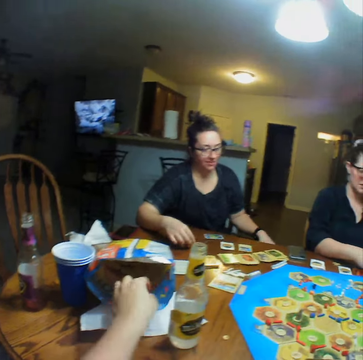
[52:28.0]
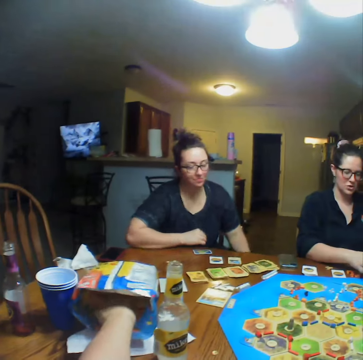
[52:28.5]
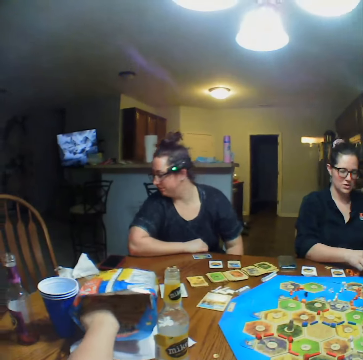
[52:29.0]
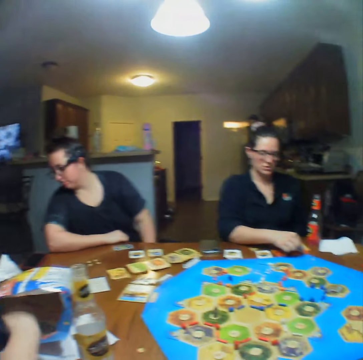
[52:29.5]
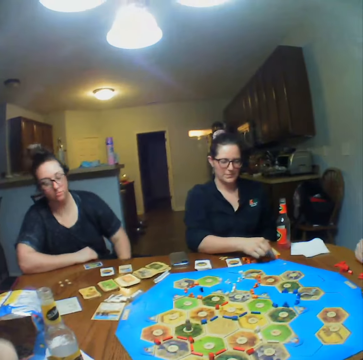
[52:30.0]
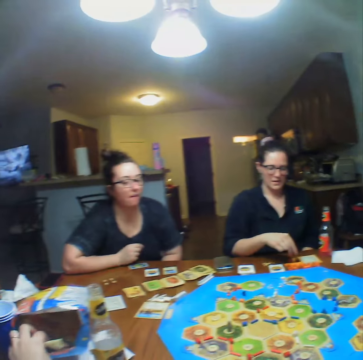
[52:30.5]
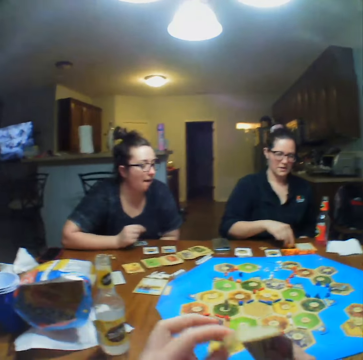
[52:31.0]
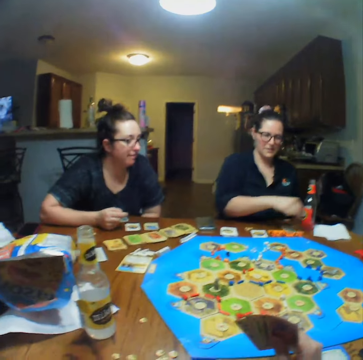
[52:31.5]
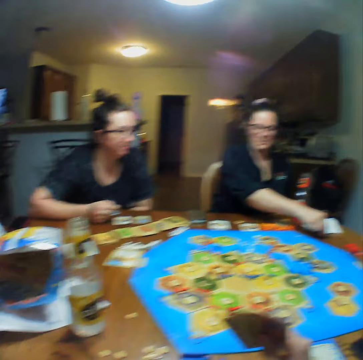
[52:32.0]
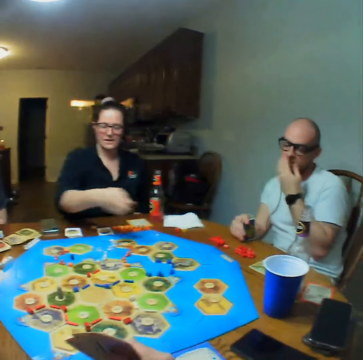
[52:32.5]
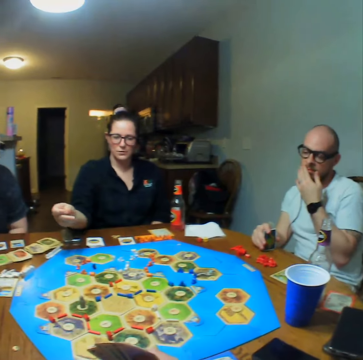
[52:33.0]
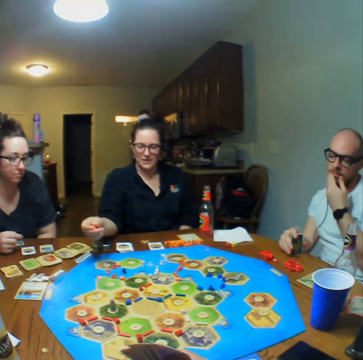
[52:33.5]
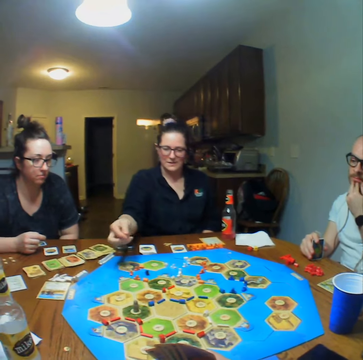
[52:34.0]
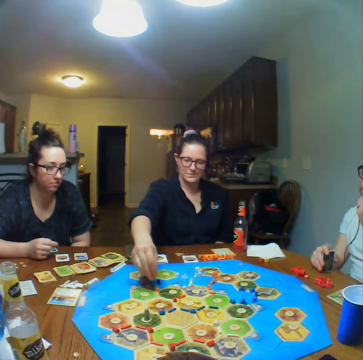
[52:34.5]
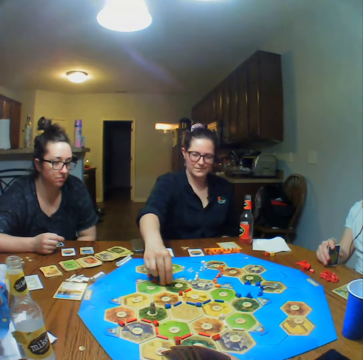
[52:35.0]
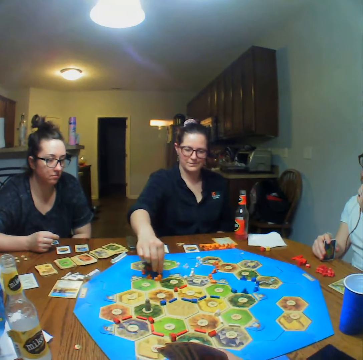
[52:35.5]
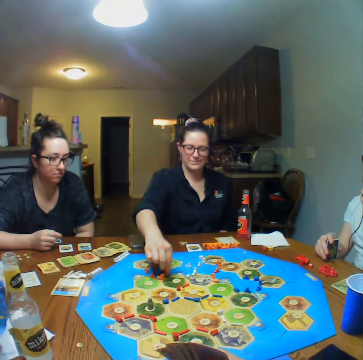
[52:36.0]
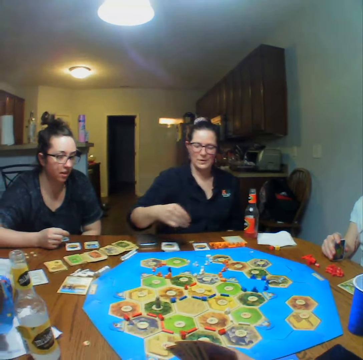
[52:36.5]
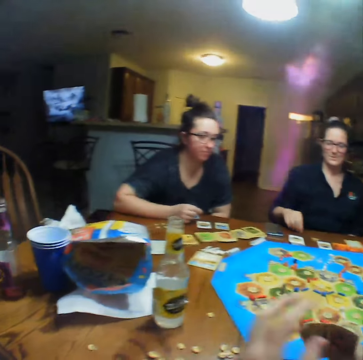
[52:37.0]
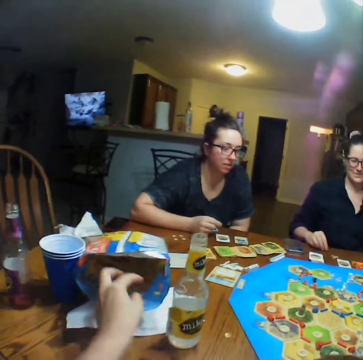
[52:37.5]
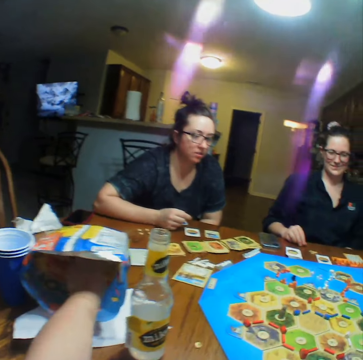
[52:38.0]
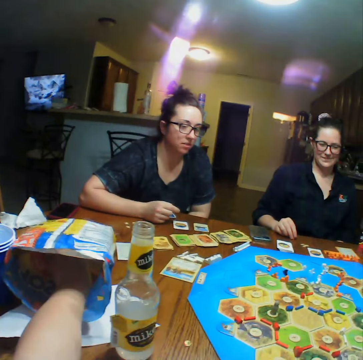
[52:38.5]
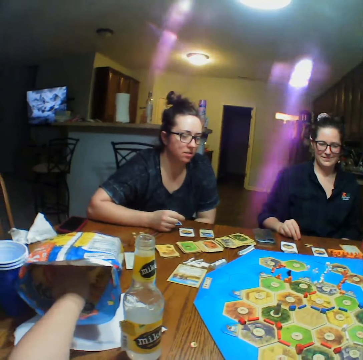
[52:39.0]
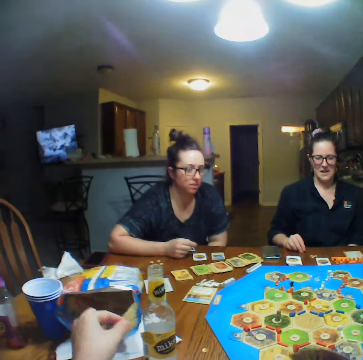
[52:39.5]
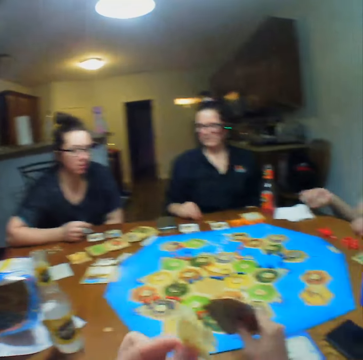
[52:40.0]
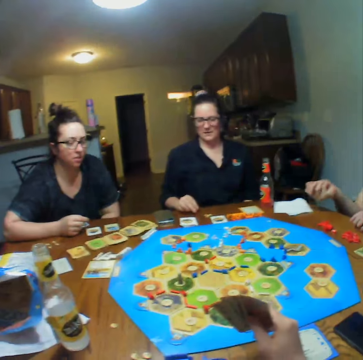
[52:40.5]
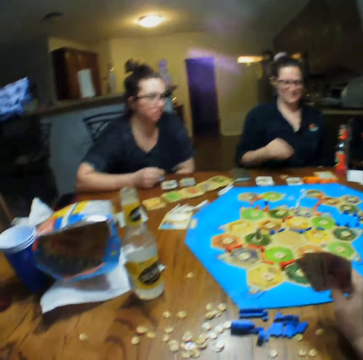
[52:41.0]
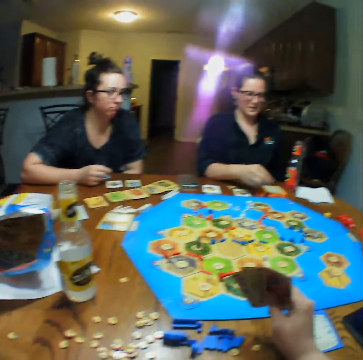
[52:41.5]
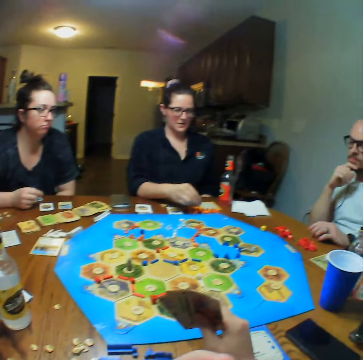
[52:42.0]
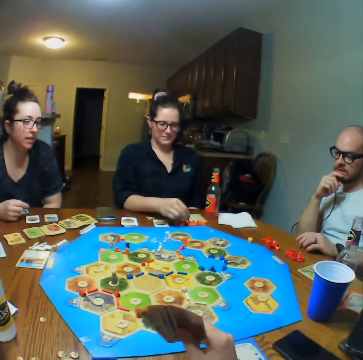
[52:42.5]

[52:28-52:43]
The camera wearer picks crisps. They eat the crisps. A woman places the block on the board. The camera wearer takes crisps from the packet. They eat the crisps.

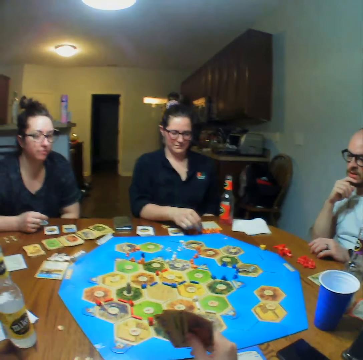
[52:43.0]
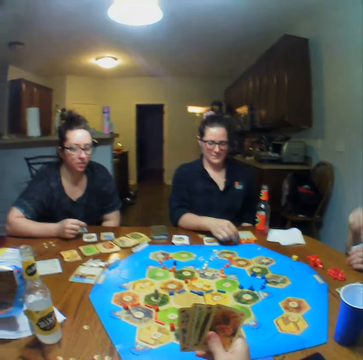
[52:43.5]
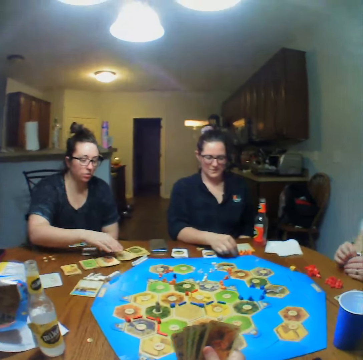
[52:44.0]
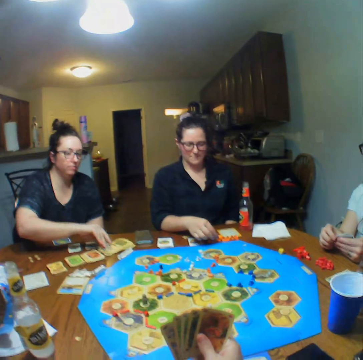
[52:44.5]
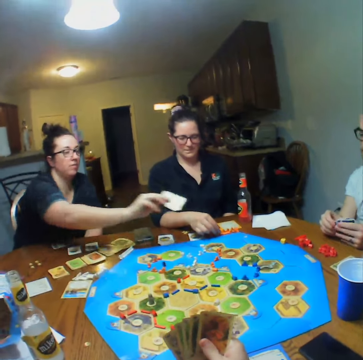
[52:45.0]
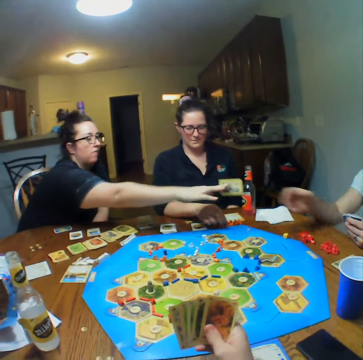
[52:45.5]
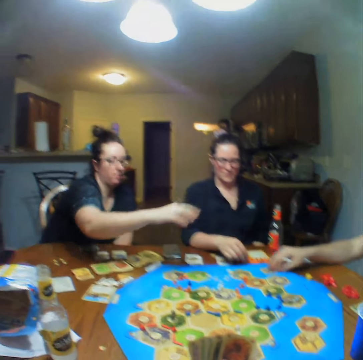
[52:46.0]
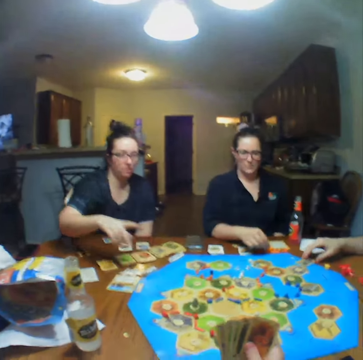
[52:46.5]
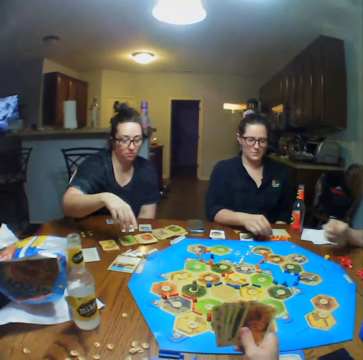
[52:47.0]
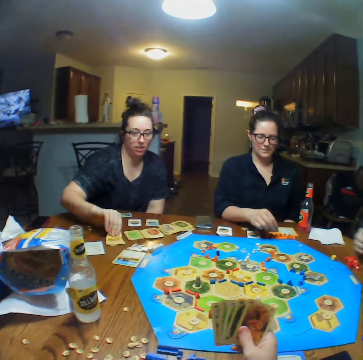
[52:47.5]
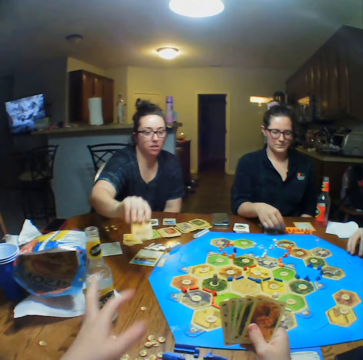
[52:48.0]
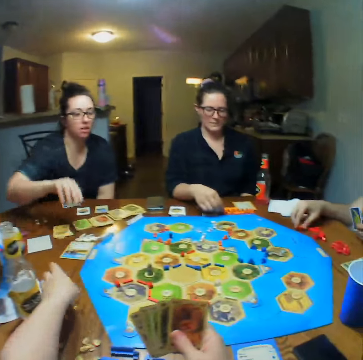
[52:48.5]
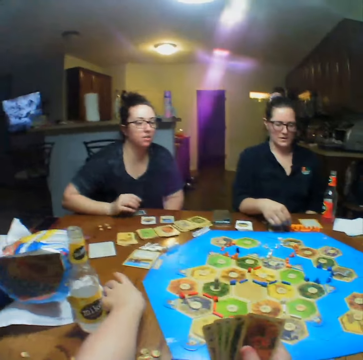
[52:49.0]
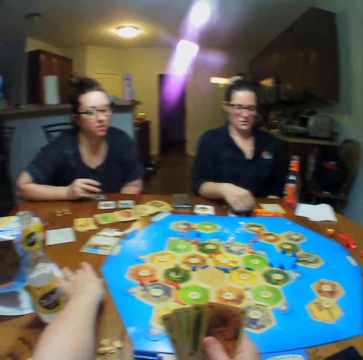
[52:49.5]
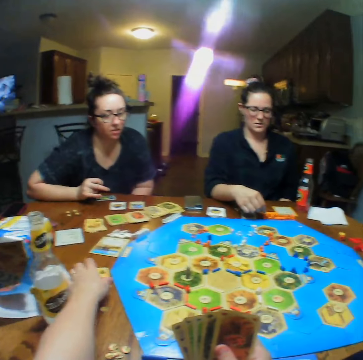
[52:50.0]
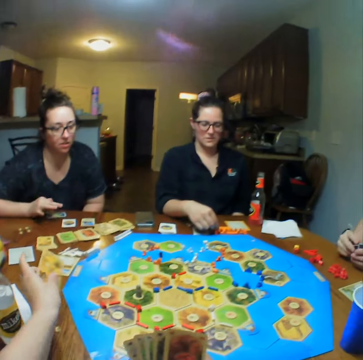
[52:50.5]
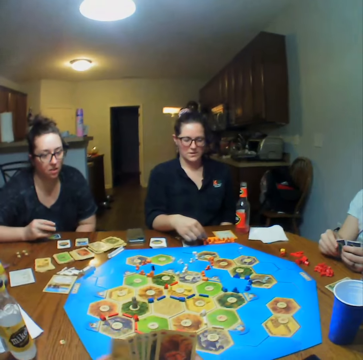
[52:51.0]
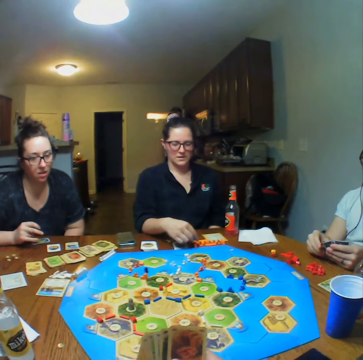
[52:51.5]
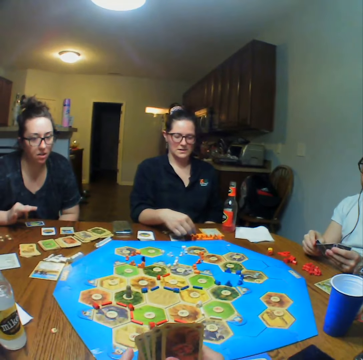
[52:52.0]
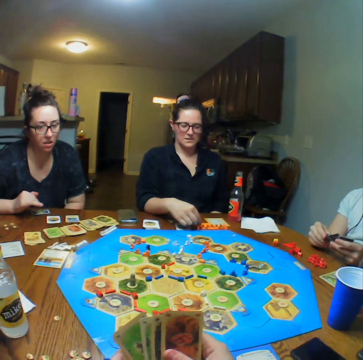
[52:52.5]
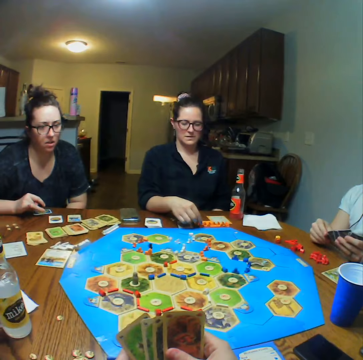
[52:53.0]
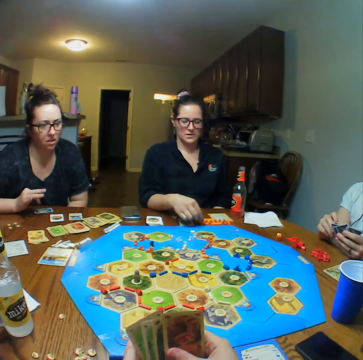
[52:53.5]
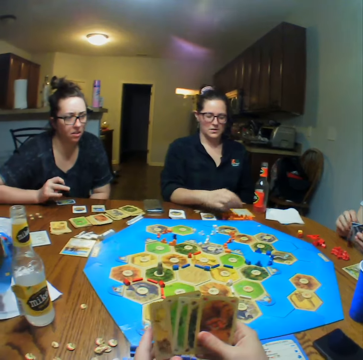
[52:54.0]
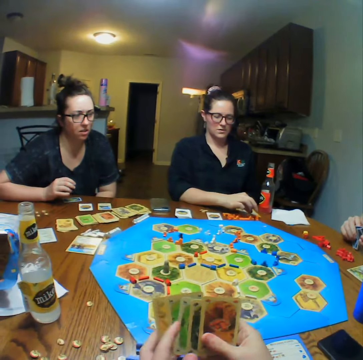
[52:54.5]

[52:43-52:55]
A woman picks a card from the table. She gives a man the card. She drops the card on the table. The man picks the card from the table. The woman picks a card from the table. She drops the card. The camera wearer picks a card from the table.

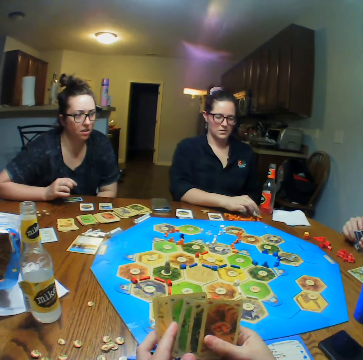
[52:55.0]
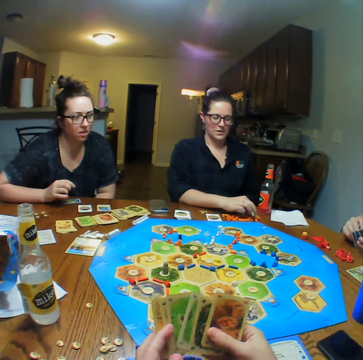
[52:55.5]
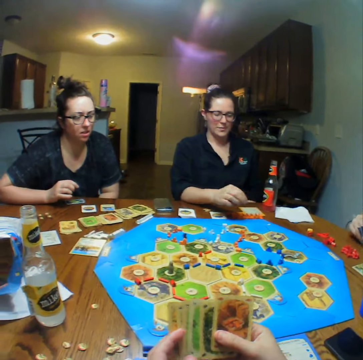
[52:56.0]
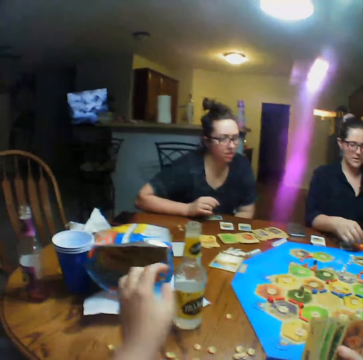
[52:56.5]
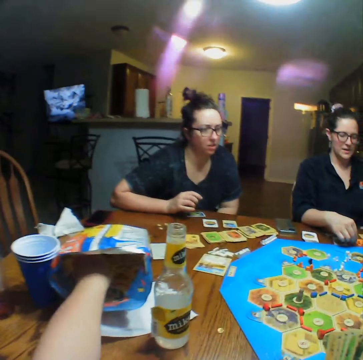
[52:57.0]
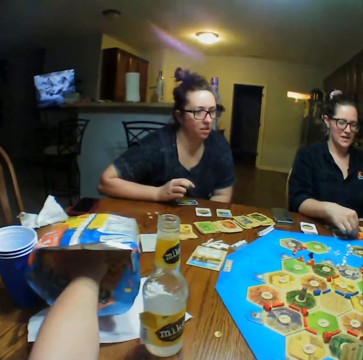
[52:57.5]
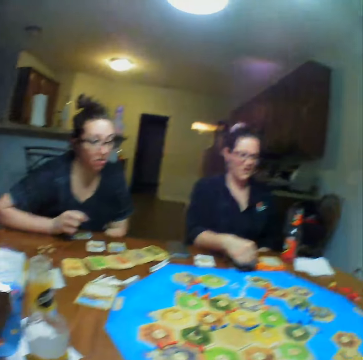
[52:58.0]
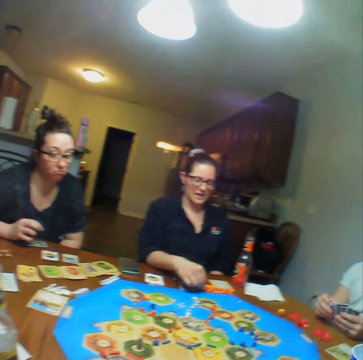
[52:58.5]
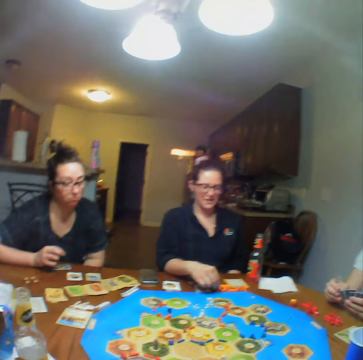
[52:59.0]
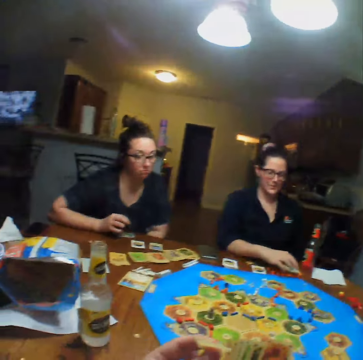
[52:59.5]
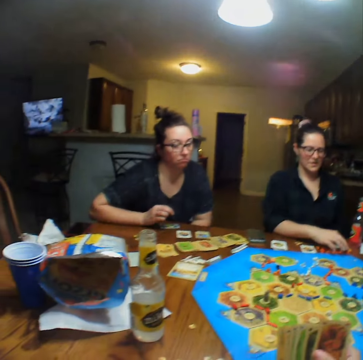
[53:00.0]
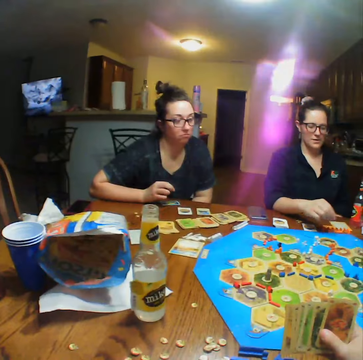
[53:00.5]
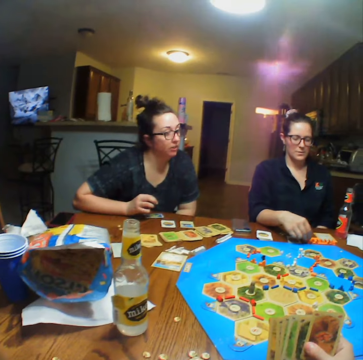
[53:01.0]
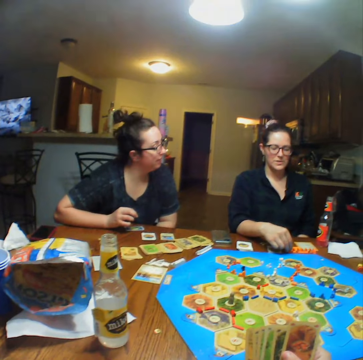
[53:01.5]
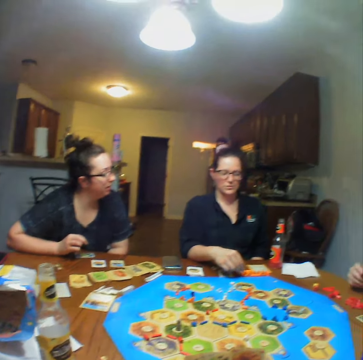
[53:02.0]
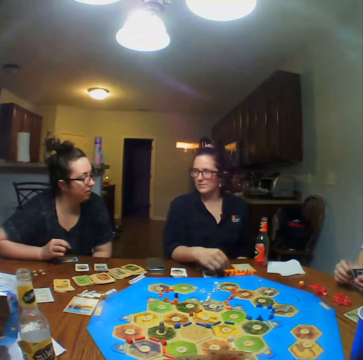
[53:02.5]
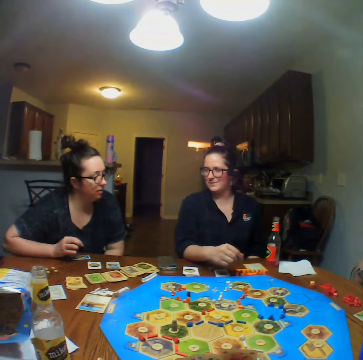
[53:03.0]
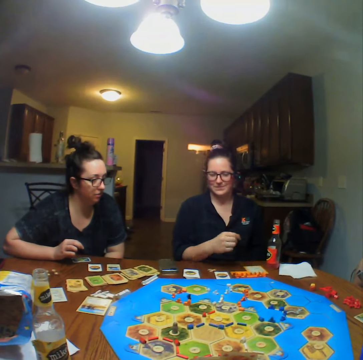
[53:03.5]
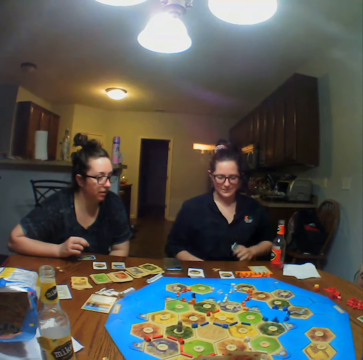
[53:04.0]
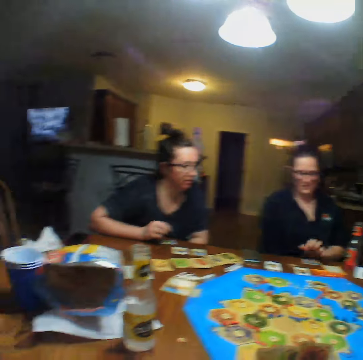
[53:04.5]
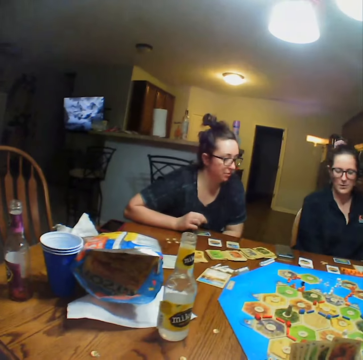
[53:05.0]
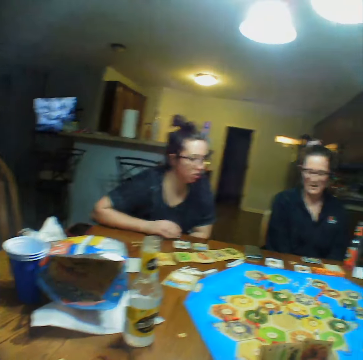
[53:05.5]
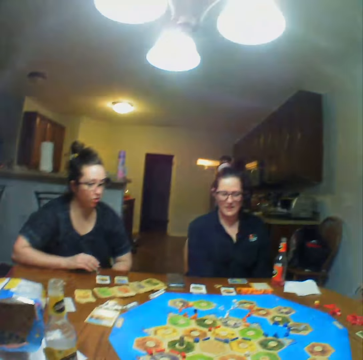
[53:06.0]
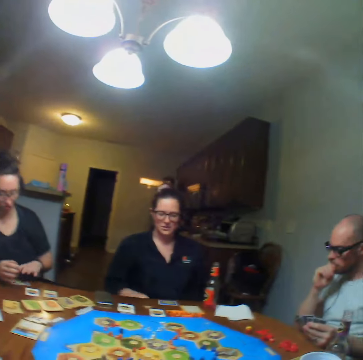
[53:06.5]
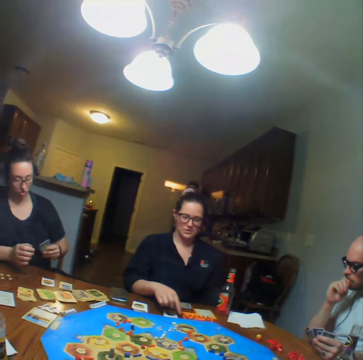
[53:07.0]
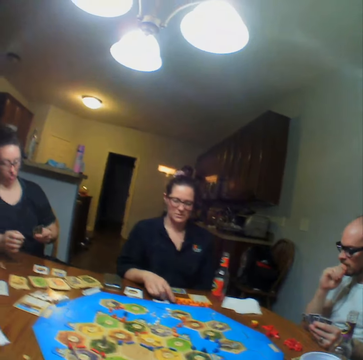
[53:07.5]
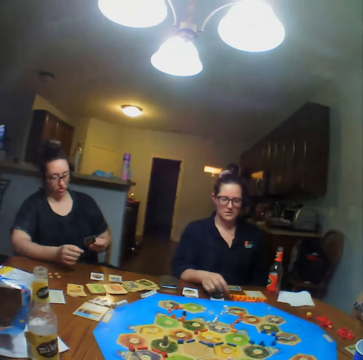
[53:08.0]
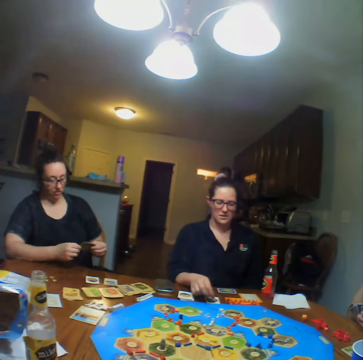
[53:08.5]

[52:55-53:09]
The camera wearer takes crisps from the packet. A woman picks a card from the table.
